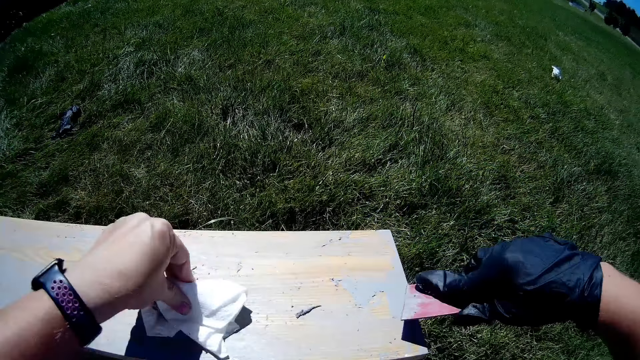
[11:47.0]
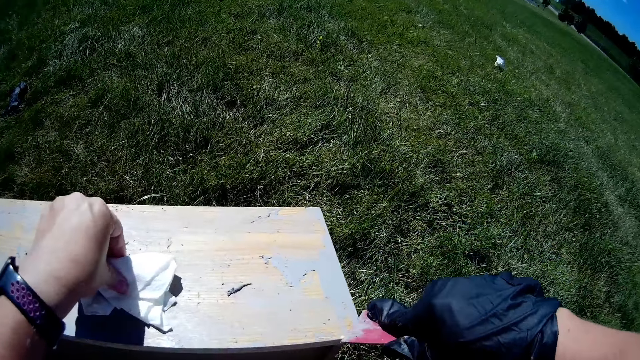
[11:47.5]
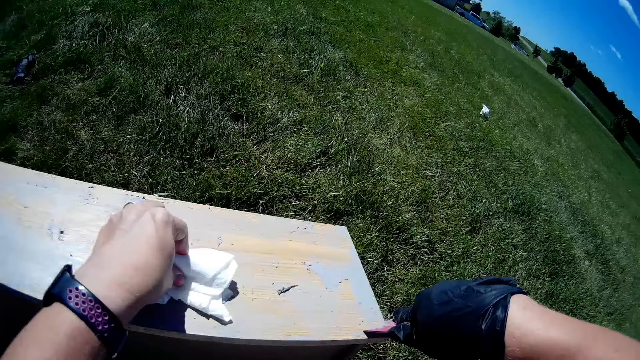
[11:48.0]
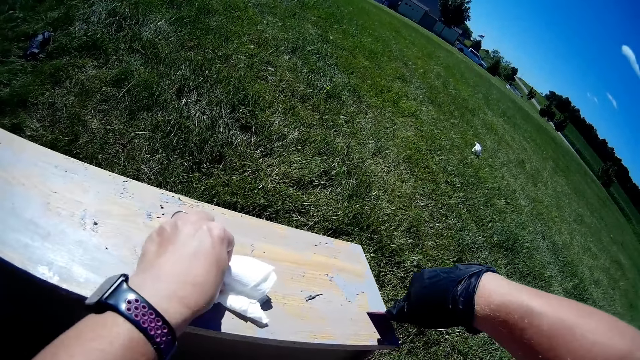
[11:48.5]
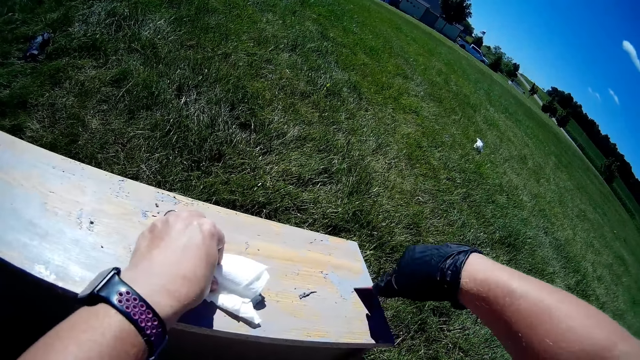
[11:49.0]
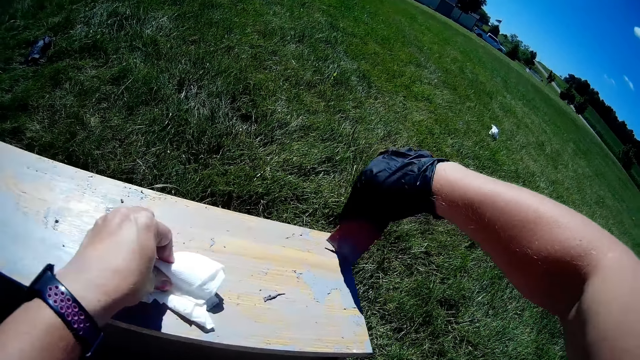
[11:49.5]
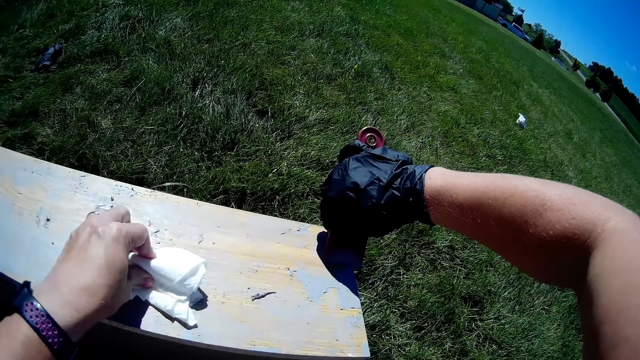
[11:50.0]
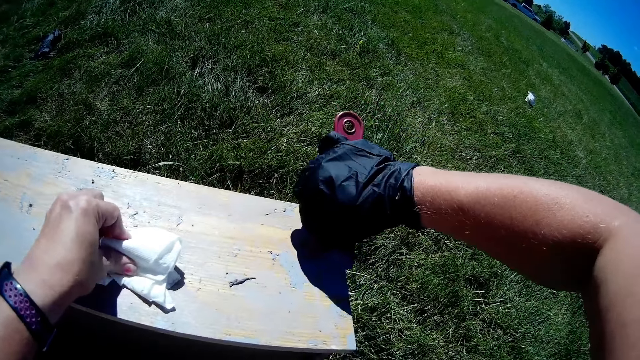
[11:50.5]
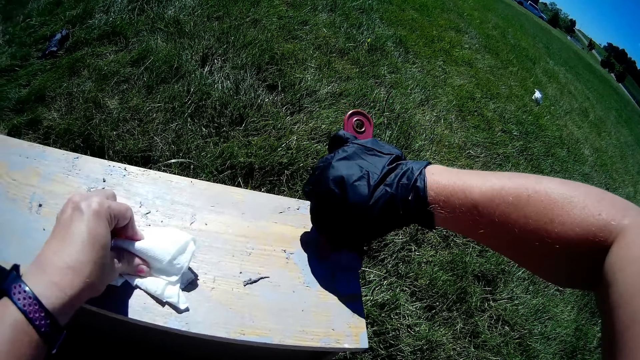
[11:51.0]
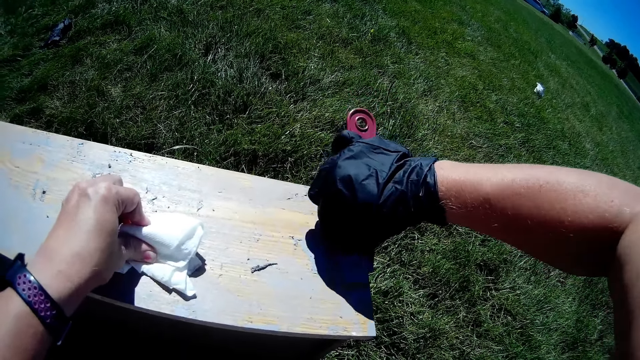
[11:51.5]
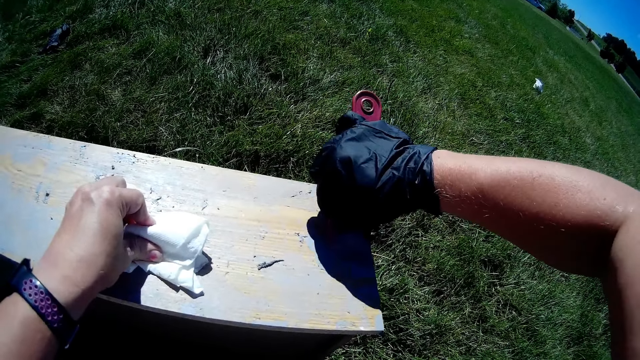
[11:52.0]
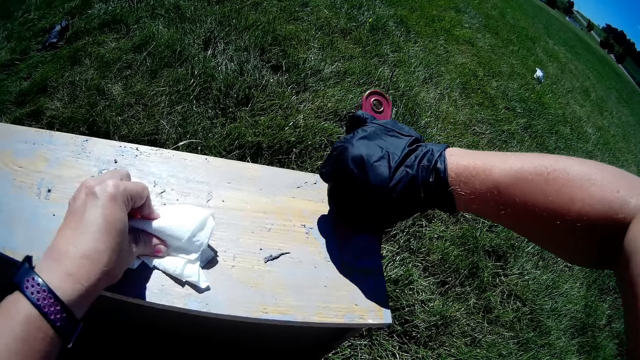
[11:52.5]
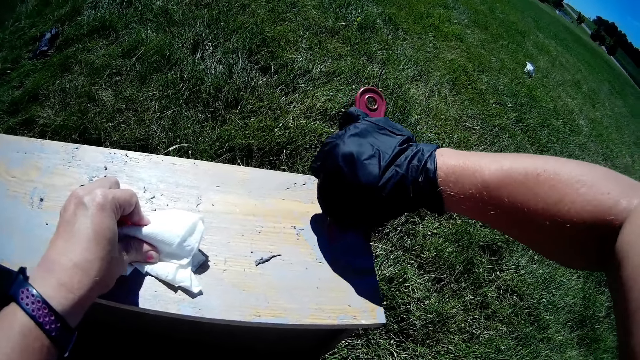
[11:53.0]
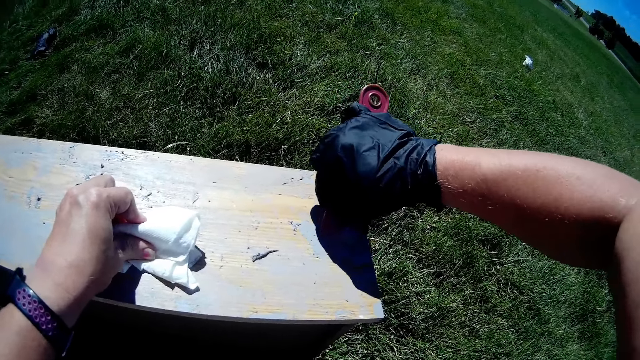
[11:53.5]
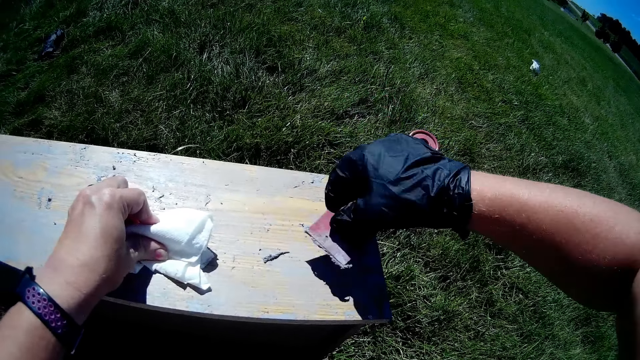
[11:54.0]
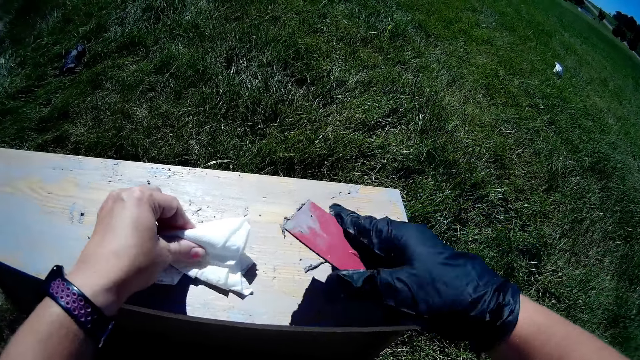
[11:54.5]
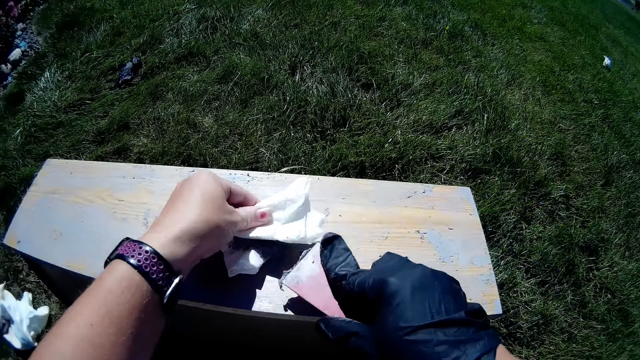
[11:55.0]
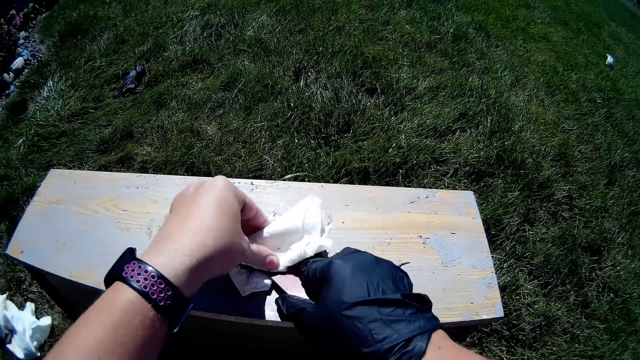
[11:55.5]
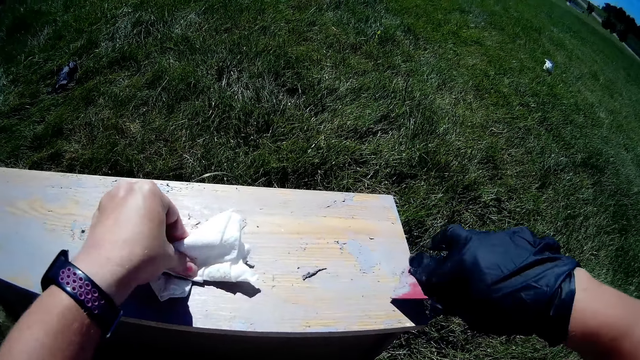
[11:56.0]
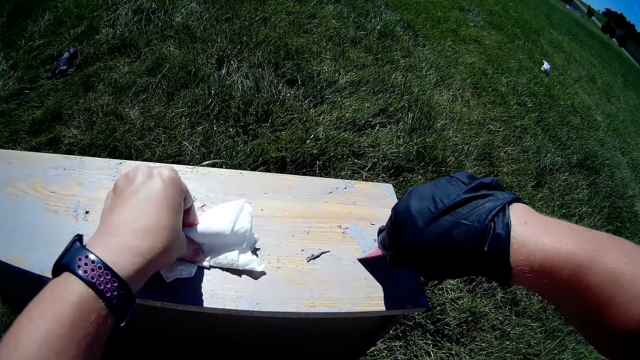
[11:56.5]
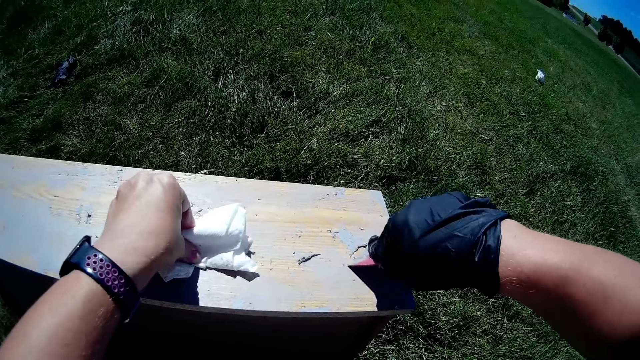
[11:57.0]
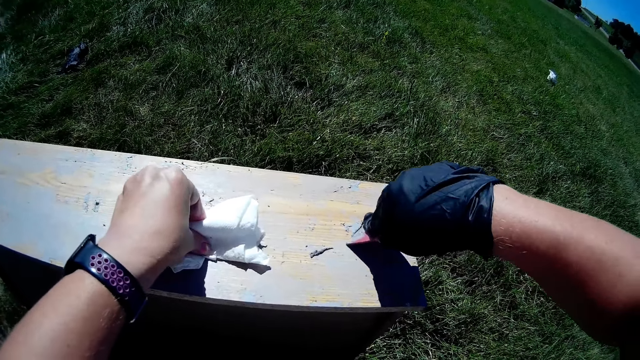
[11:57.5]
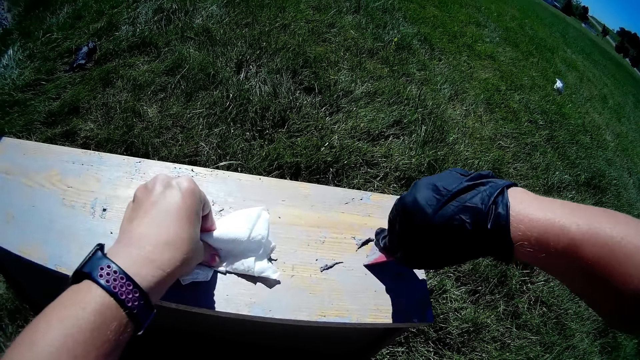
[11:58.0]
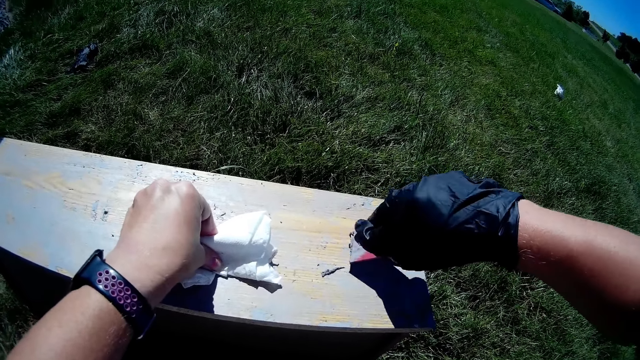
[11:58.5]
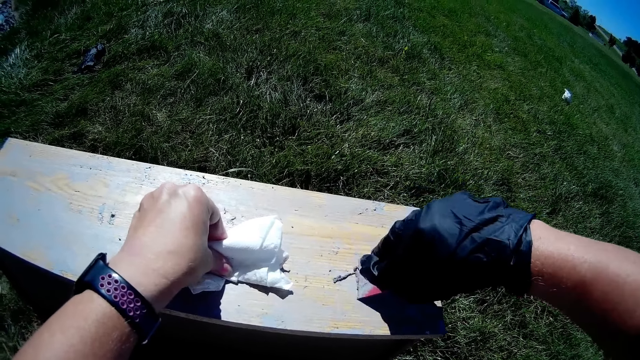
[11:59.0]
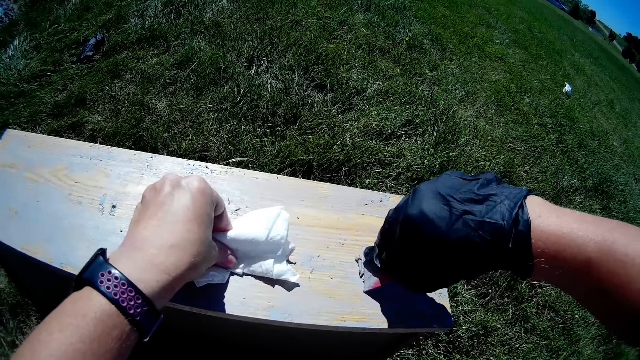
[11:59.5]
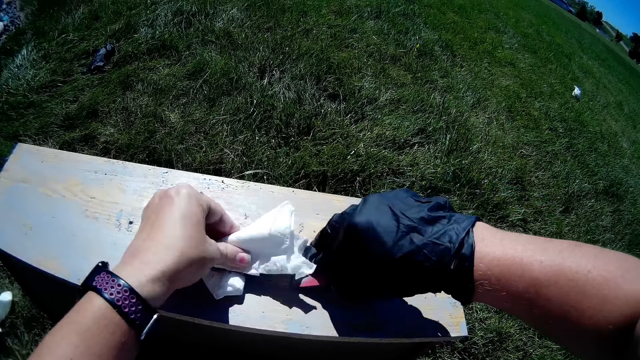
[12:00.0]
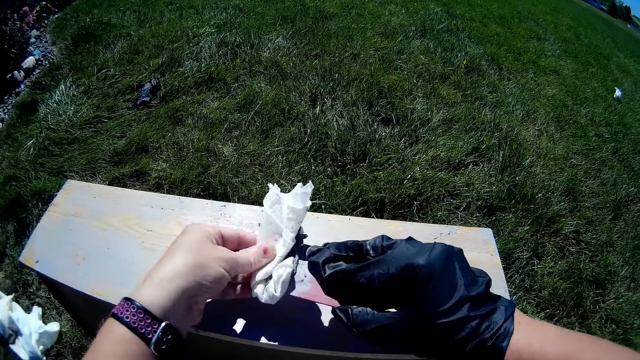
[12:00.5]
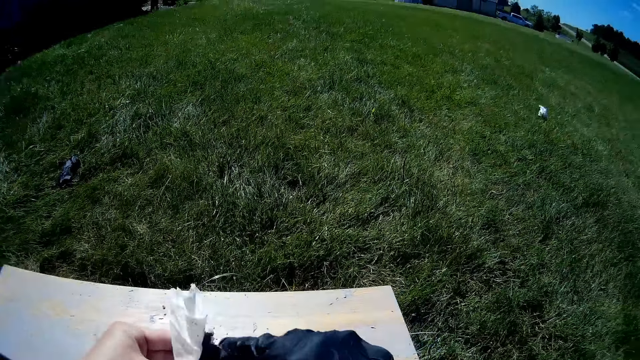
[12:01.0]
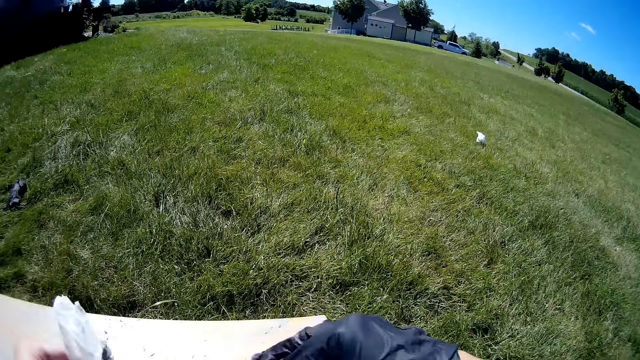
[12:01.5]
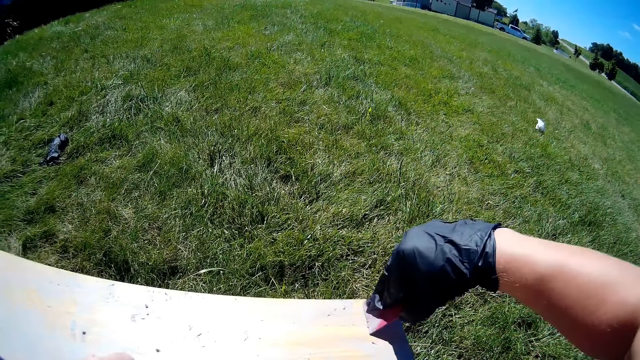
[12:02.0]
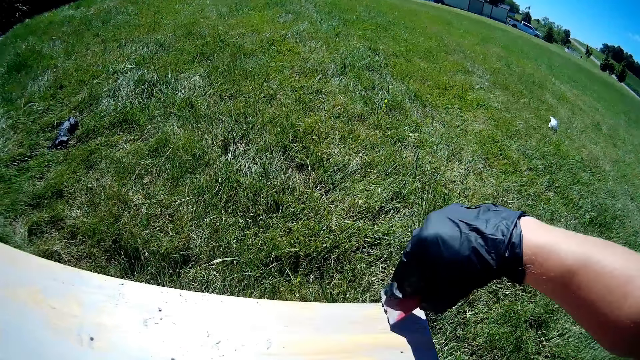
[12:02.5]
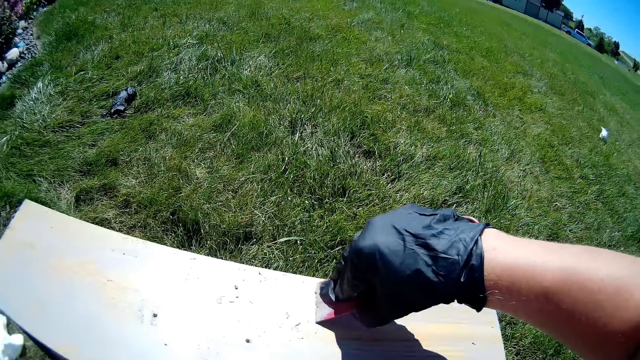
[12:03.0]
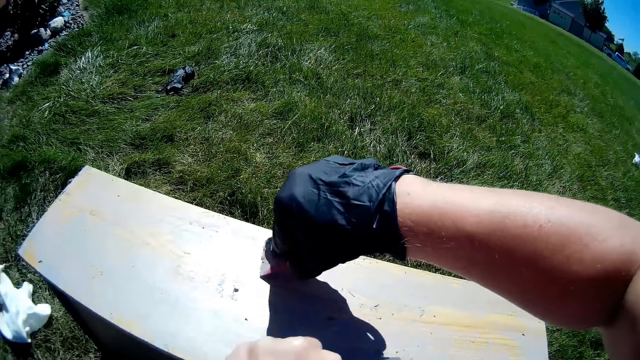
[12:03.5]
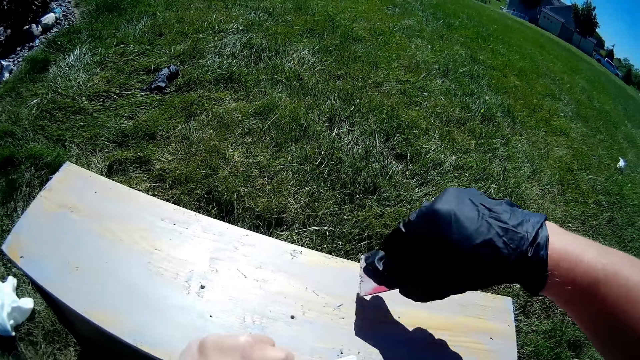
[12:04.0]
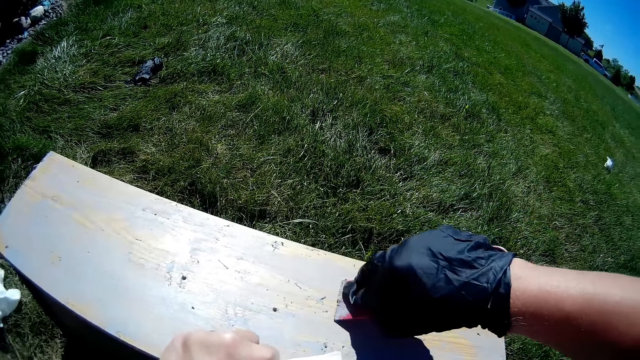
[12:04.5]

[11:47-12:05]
The camera wearer moves the hand with the serviette on the wooden structure. They scrub off the paint on the wooden structure. They wipe the paint scraper with a fabric or white paper. They scrape paint off the drawer with the paint scraper. They wipe the paint scraper with the fabric or white paper. They scrape paint off the drawer with the paint scraper.

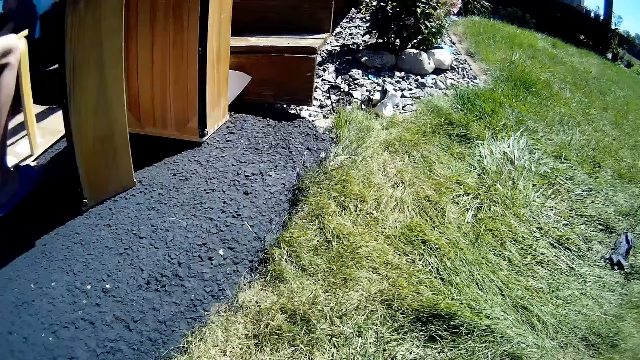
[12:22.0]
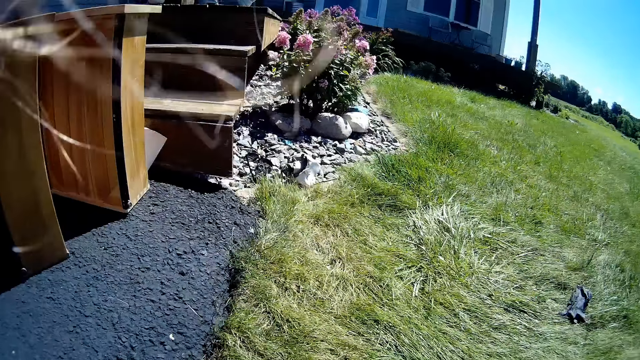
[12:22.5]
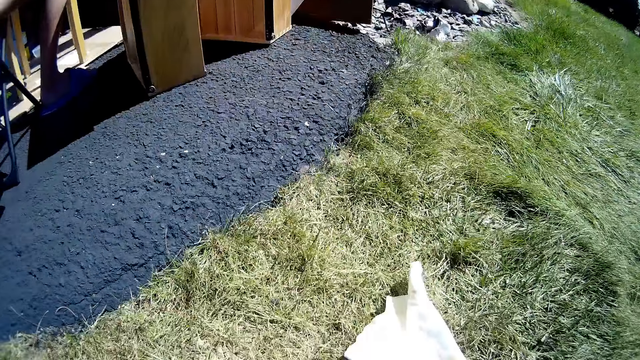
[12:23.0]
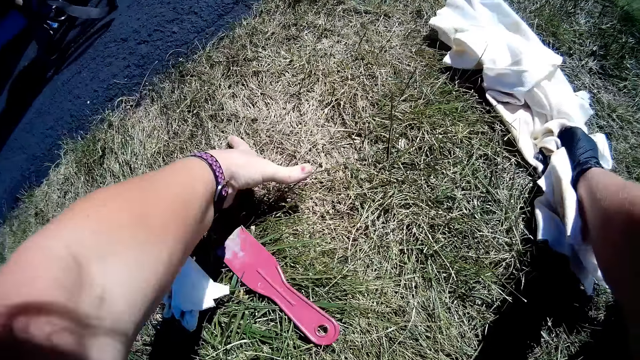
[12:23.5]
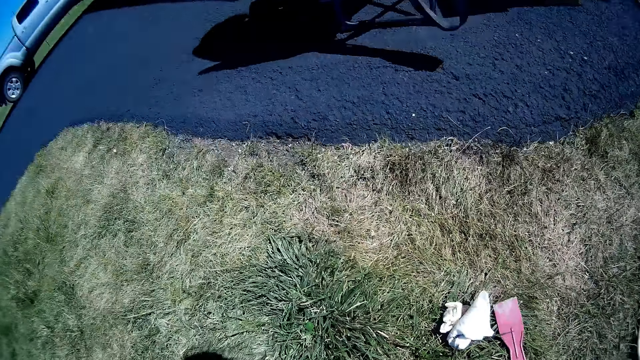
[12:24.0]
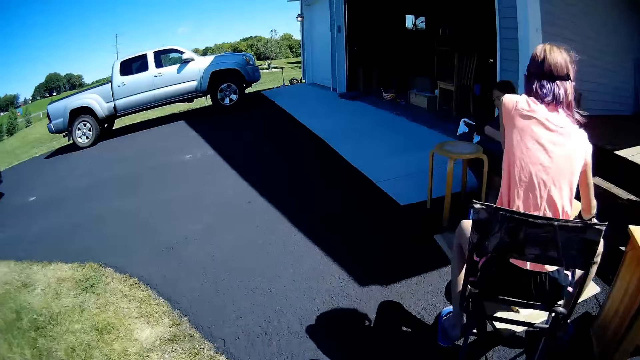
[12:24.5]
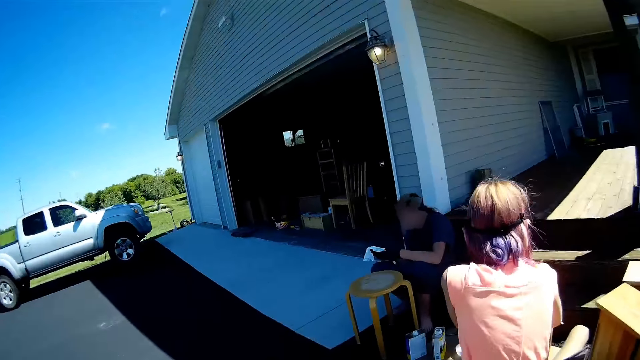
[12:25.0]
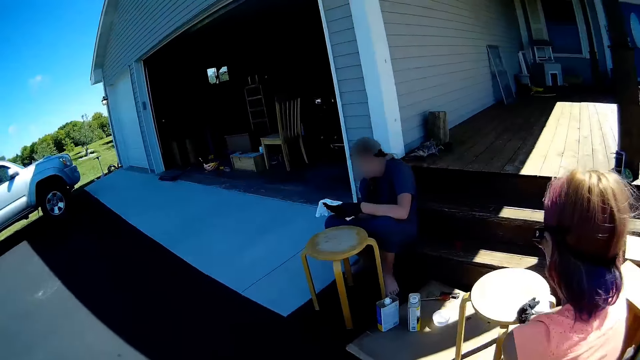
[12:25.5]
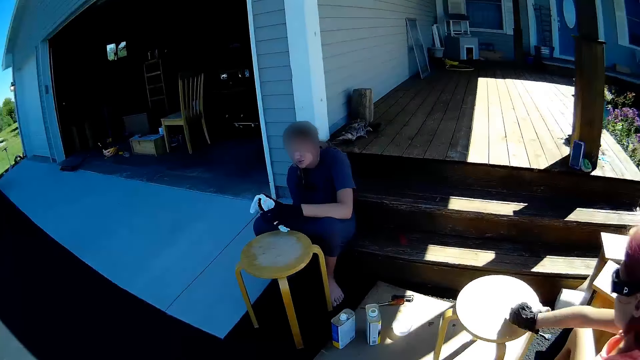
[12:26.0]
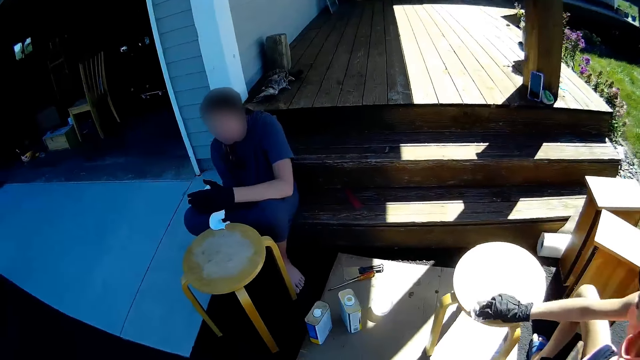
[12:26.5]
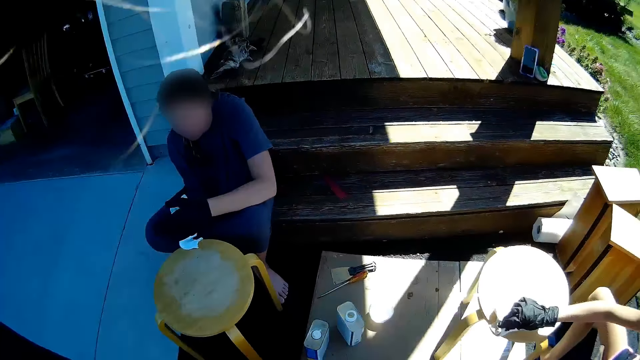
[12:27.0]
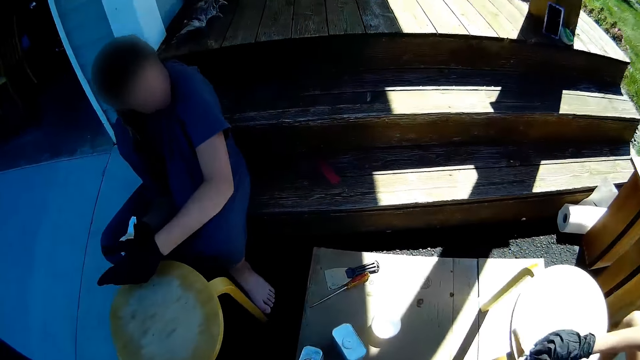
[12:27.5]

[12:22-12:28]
The camera wearer moves the hand to the ground and picks up a fabric. They remove the hands from the ground. A lady sits on the floor. The camera wearer walks around the compound. A person moves the hand on the cloth. Another person moves the hand with the cloth on the wooden structure.
